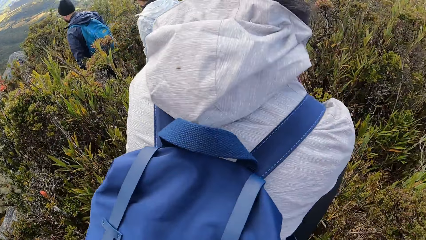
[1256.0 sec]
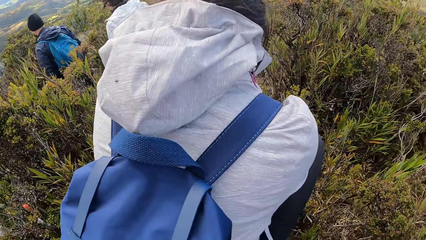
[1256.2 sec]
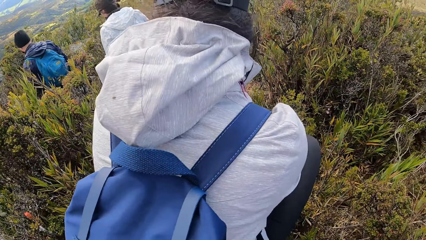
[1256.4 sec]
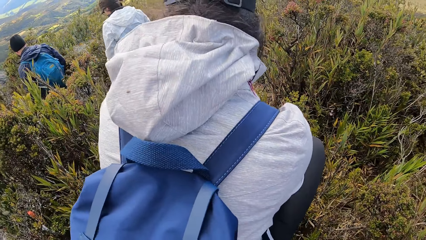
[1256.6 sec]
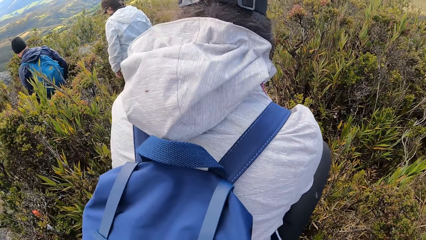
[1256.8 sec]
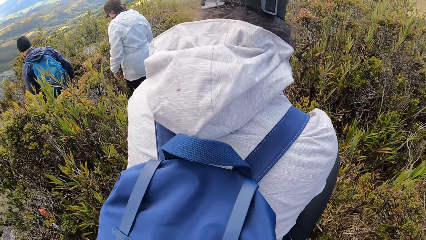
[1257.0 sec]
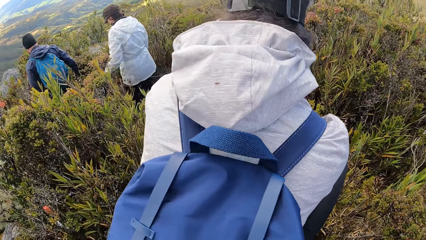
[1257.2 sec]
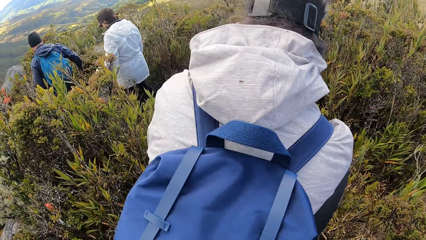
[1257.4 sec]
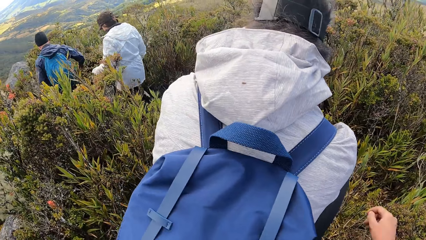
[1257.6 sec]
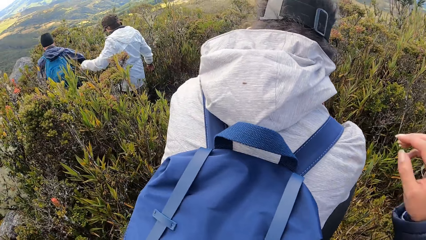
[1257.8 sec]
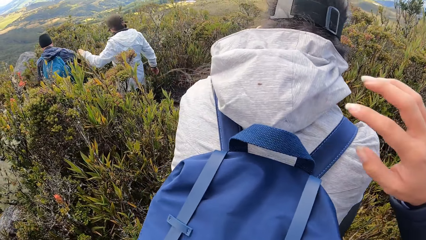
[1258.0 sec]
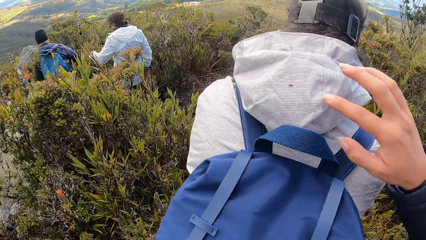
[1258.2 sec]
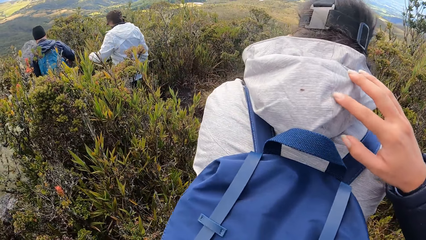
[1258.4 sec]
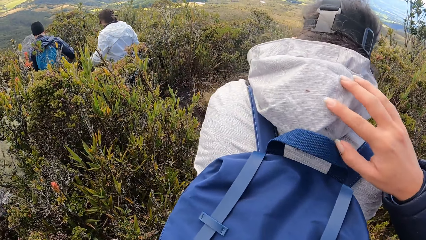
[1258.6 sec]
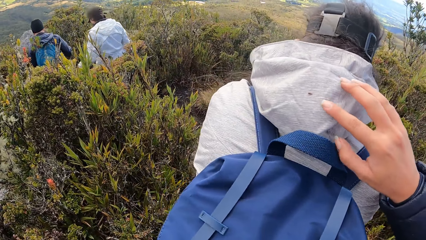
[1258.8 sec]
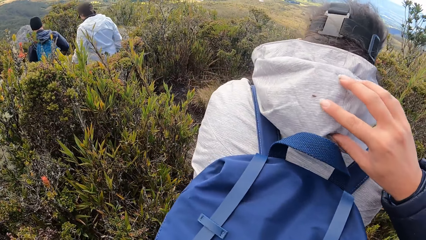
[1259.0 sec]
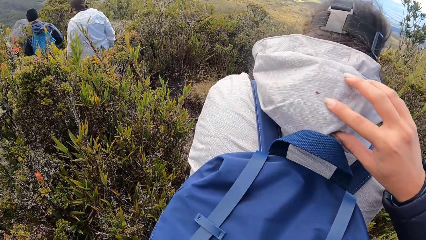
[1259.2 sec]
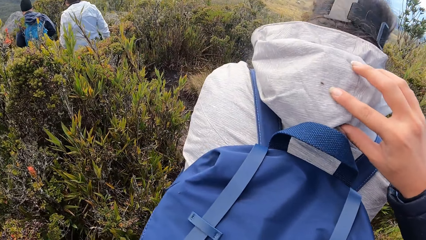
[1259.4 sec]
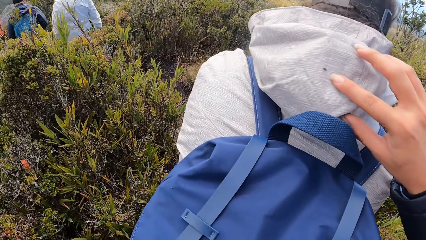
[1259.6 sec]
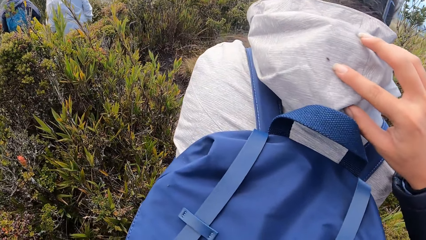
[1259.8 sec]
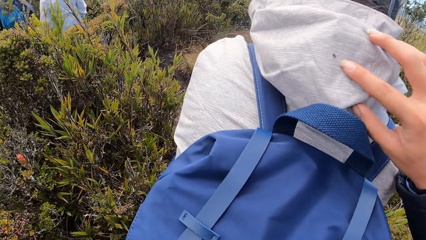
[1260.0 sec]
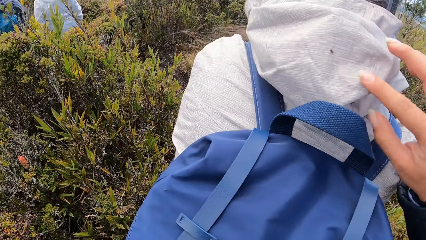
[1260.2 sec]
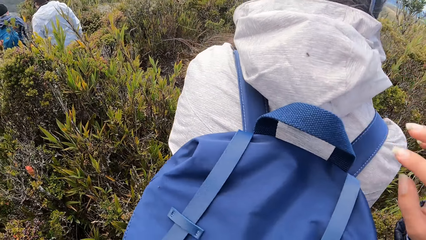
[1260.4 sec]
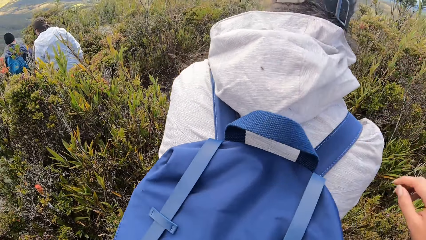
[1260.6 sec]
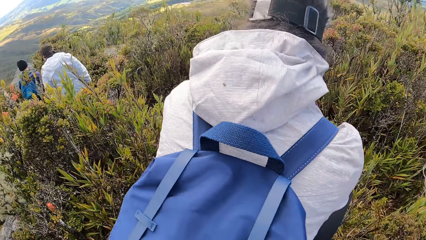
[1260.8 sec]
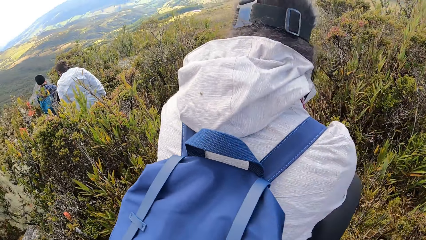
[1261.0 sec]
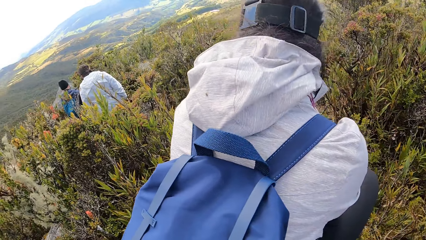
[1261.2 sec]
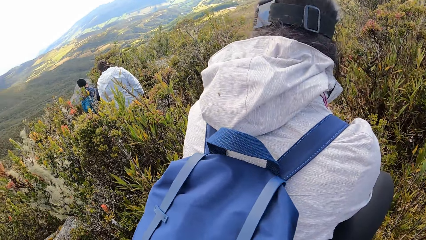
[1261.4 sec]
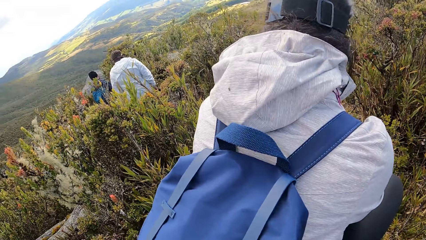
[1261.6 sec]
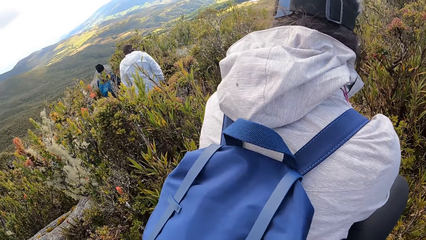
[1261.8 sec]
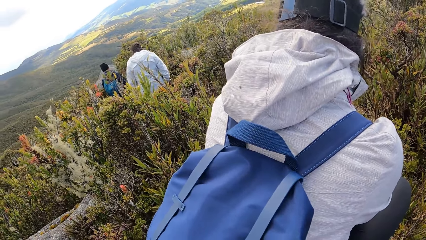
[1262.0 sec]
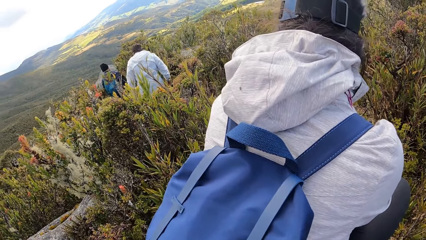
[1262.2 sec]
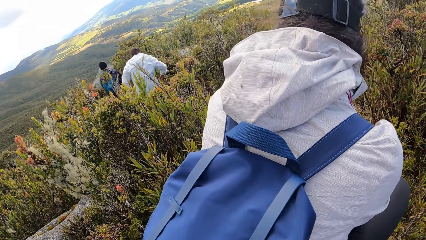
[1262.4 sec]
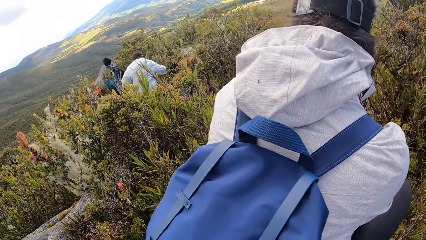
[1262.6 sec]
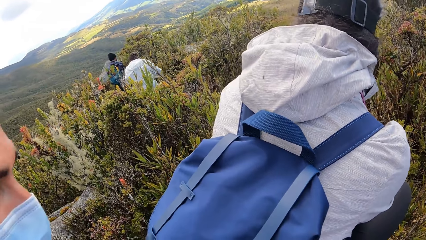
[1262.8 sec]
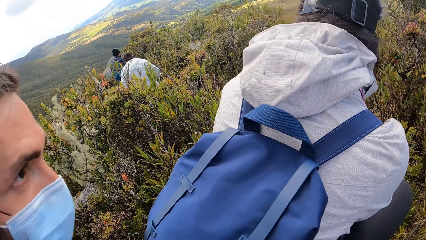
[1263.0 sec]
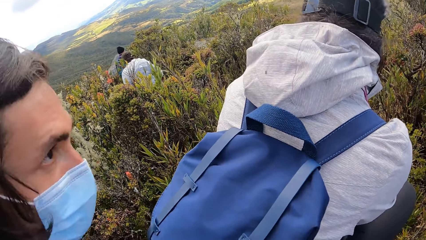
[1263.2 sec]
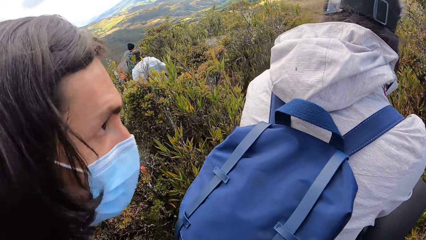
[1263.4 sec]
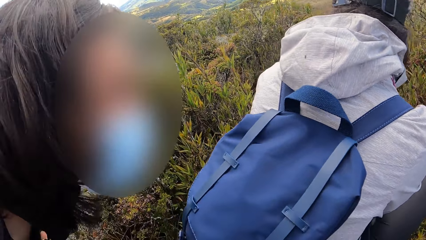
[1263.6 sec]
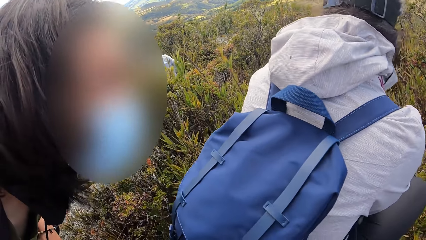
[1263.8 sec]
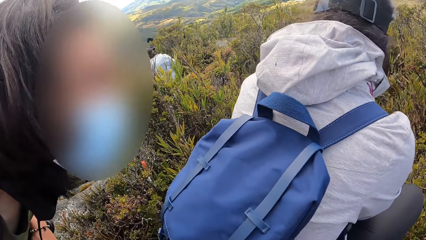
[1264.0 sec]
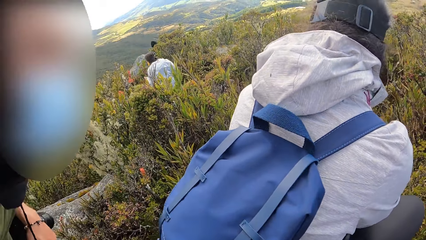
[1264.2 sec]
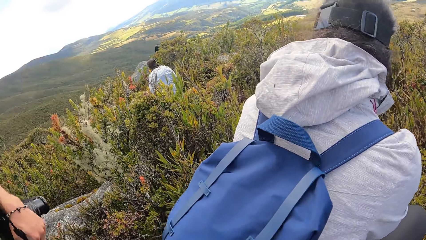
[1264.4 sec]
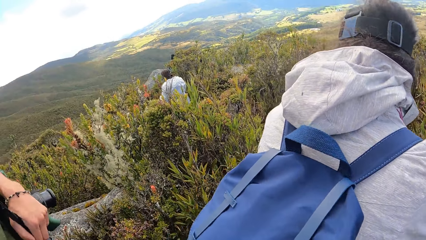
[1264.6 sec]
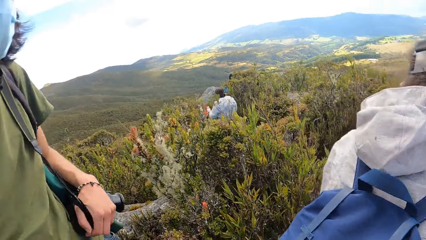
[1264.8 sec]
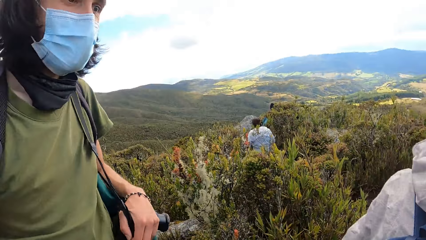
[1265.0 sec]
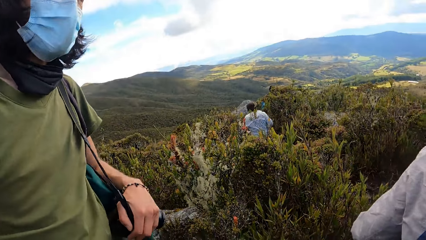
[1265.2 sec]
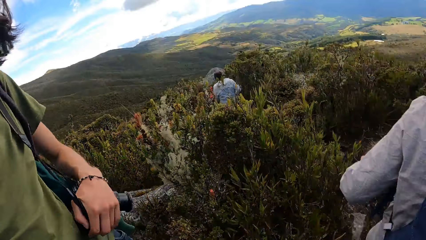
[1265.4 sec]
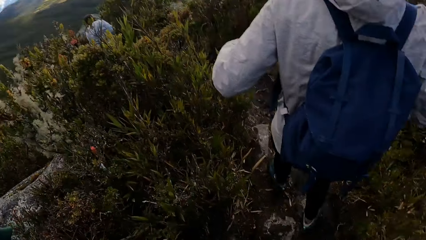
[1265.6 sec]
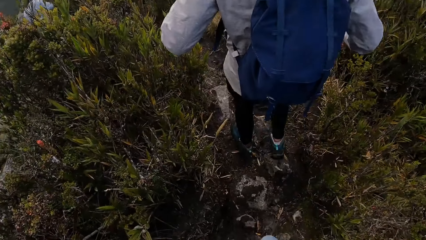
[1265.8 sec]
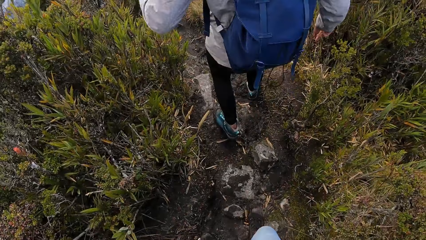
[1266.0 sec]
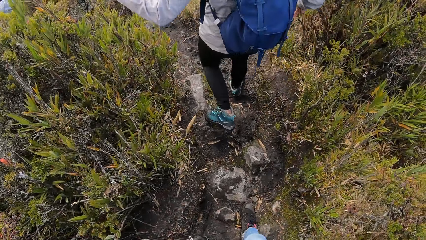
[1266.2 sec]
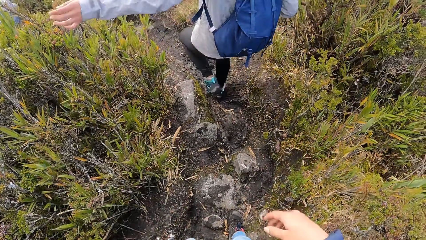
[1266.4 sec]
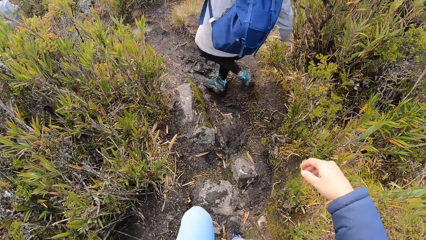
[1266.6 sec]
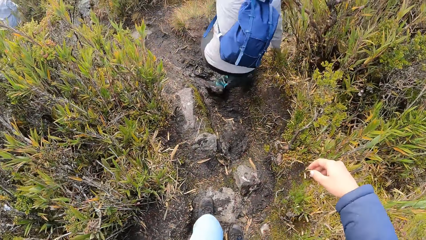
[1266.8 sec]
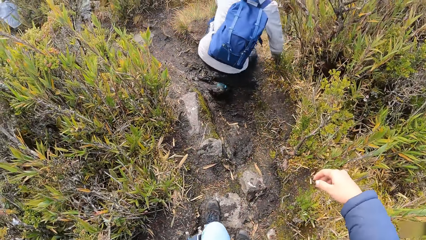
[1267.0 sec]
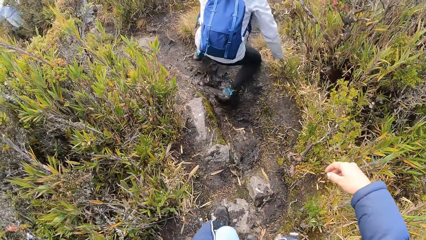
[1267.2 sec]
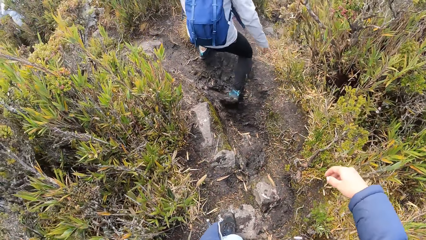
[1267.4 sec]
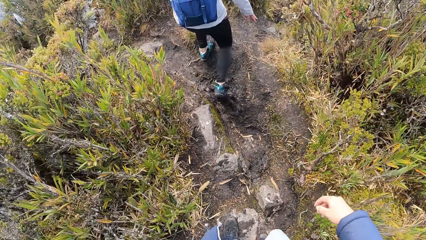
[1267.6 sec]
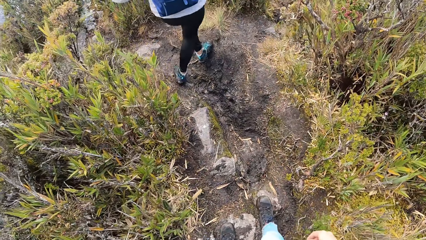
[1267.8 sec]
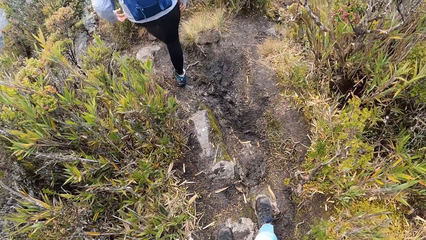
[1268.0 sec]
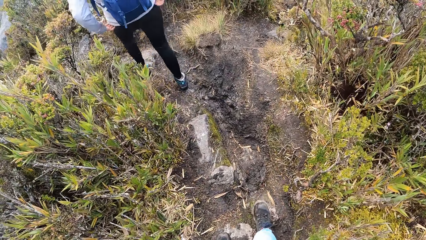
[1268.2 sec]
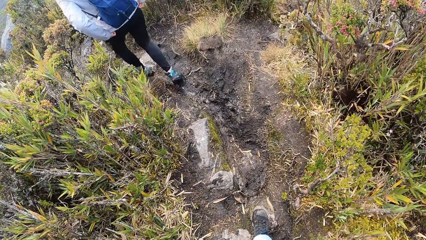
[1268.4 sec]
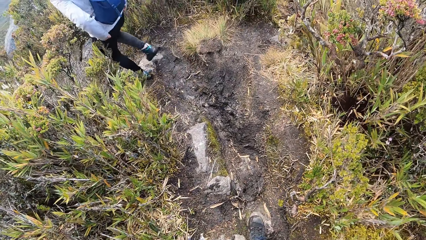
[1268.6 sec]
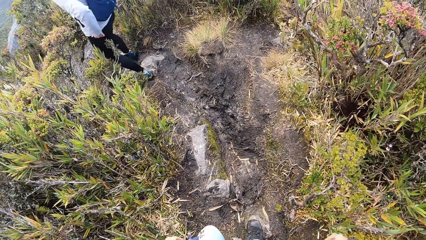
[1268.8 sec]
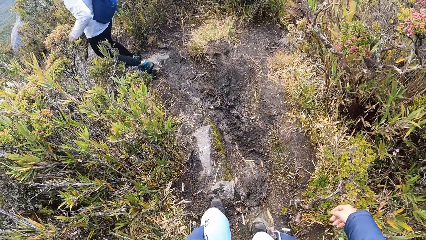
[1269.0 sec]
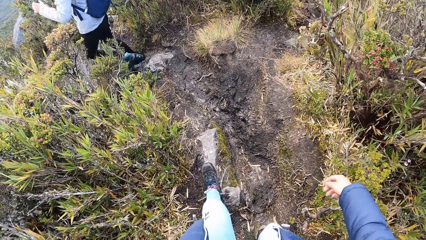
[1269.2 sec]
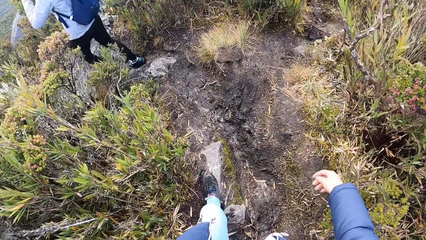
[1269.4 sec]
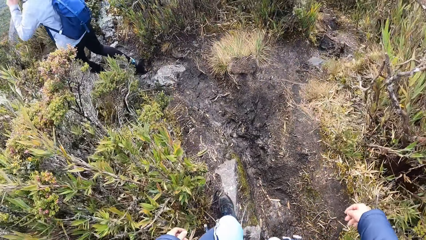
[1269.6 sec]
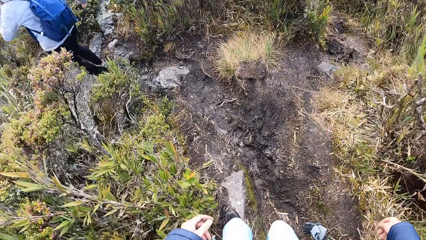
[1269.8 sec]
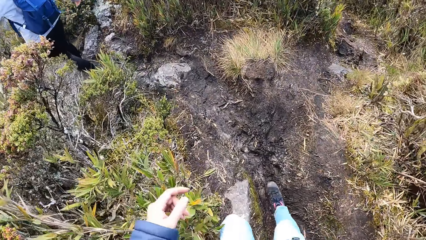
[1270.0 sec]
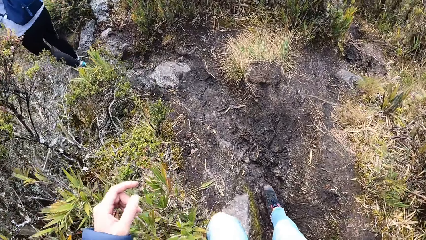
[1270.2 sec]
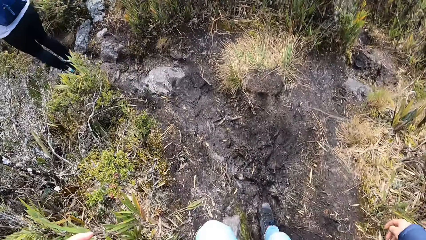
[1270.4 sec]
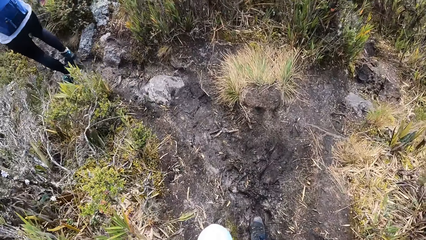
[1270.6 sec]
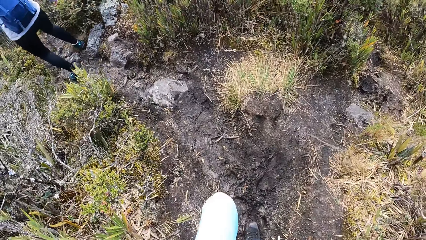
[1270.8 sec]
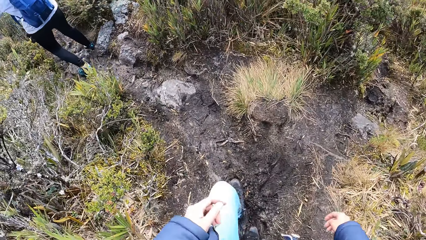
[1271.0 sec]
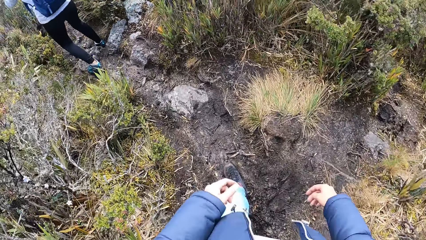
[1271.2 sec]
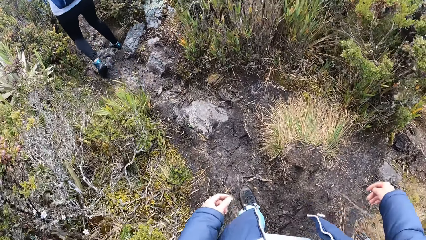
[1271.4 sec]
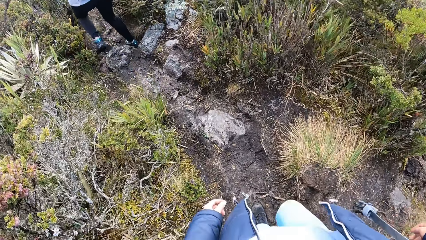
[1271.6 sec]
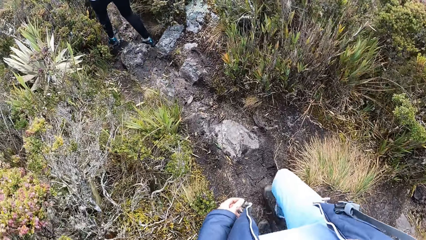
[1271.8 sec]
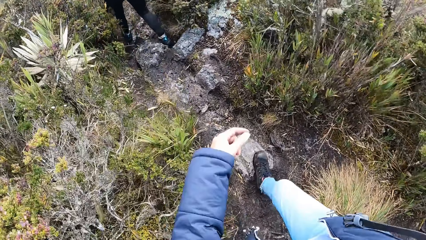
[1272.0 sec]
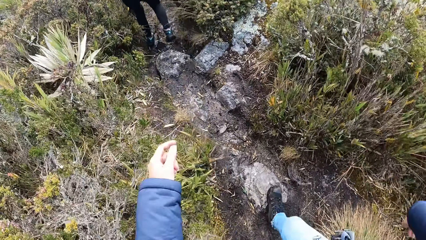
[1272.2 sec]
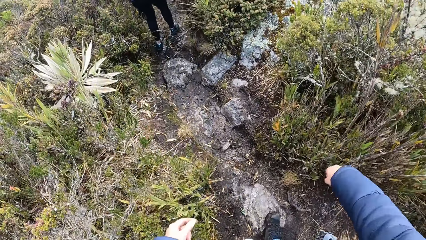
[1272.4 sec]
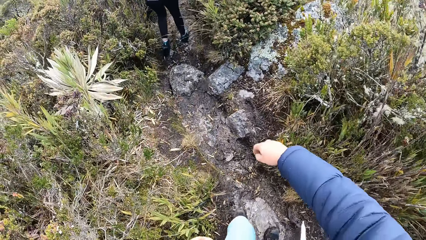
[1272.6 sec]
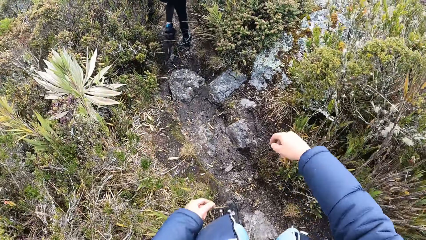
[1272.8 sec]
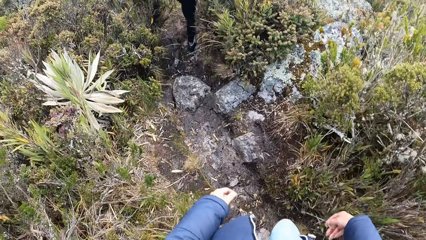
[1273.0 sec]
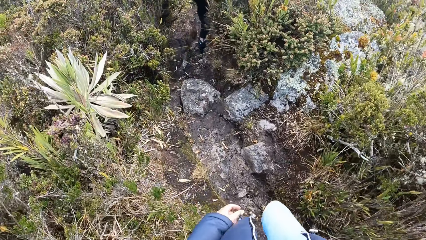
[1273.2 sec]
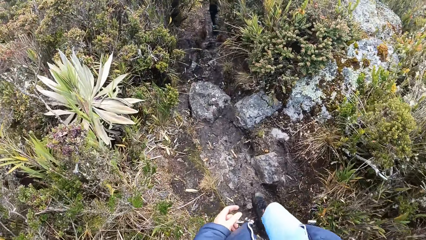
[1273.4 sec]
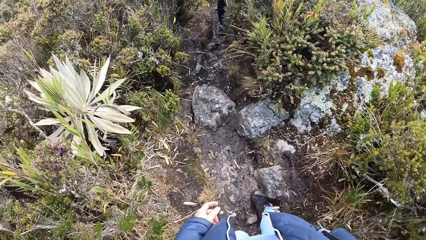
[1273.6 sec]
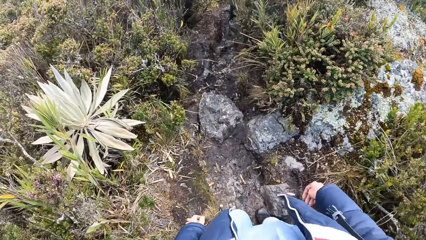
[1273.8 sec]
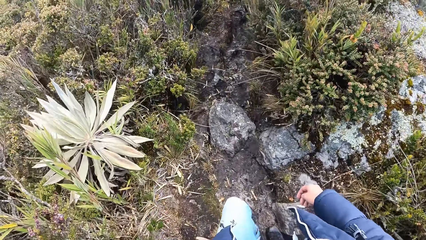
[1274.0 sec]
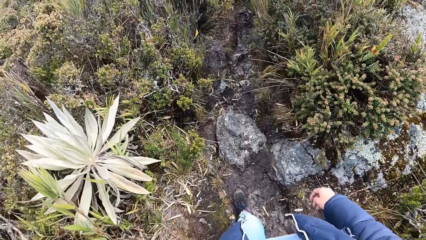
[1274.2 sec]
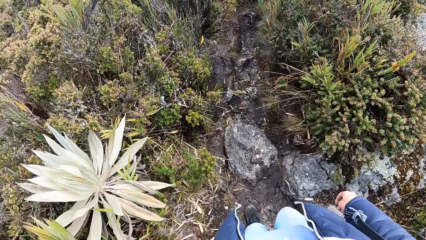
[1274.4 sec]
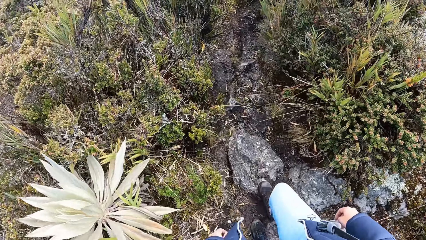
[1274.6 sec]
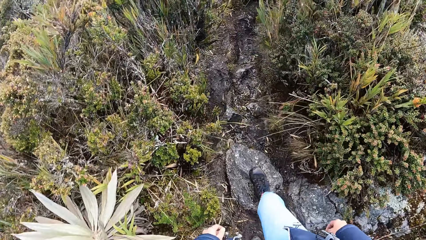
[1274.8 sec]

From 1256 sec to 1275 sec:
The camera wearer looks at a person's jacket. He holds a man's hat. He pulls his hand off the man's hat. Another person looks at the first person's jacket. The man walks on the rock, falls on the ground, and stands up. The camera wearer walks down the rock. The man walks around the field. The camera wearer walks around the field.
